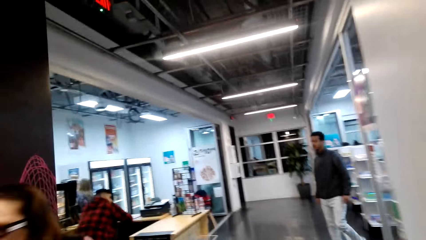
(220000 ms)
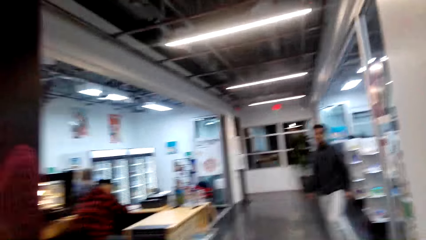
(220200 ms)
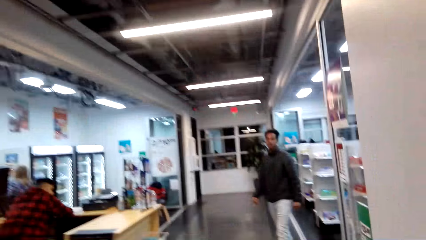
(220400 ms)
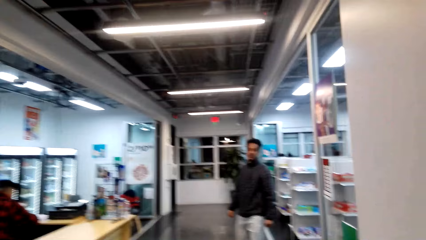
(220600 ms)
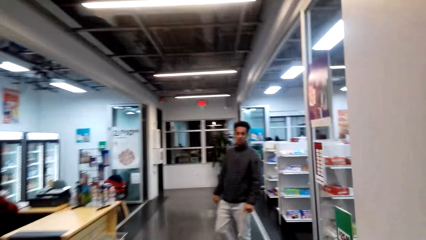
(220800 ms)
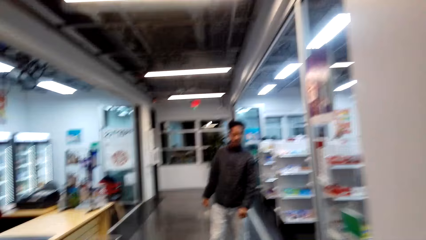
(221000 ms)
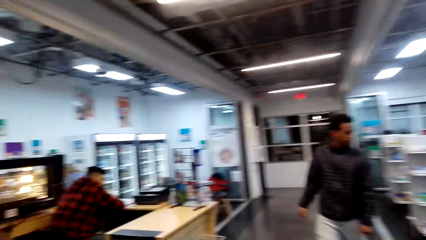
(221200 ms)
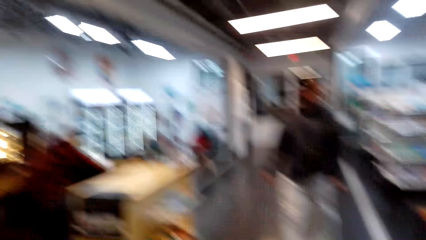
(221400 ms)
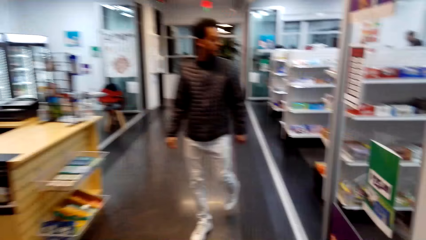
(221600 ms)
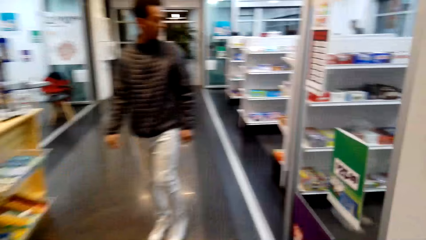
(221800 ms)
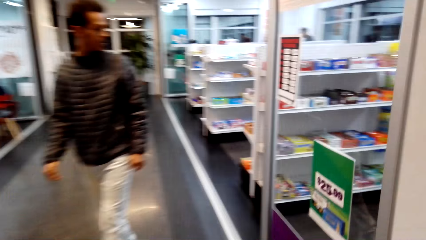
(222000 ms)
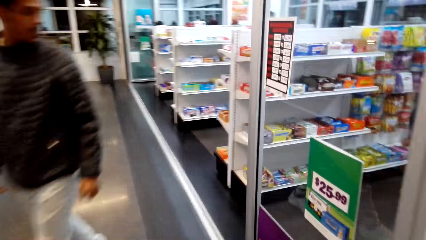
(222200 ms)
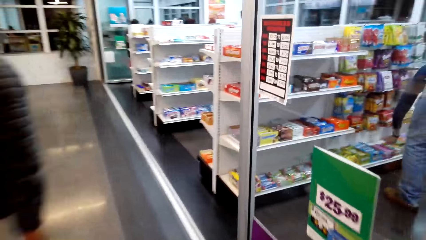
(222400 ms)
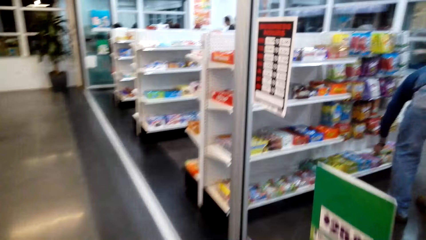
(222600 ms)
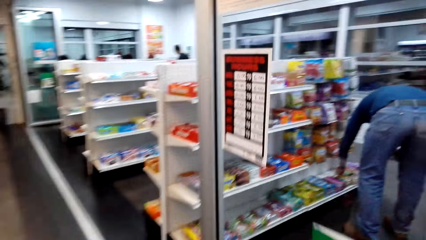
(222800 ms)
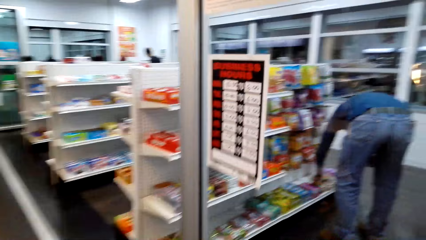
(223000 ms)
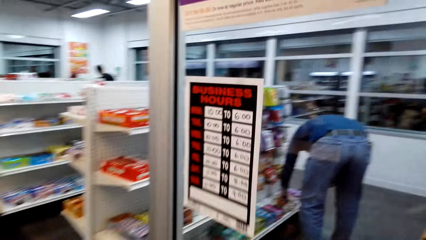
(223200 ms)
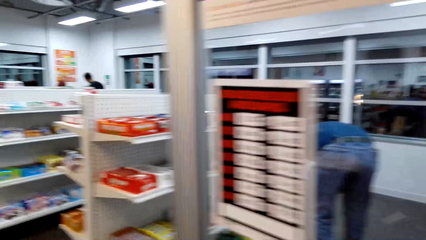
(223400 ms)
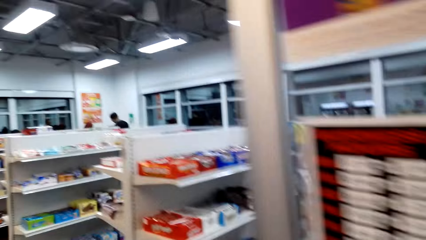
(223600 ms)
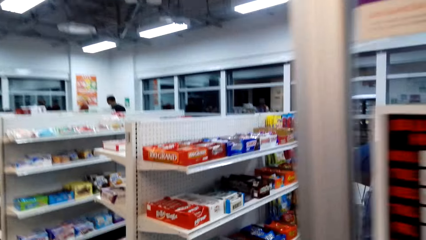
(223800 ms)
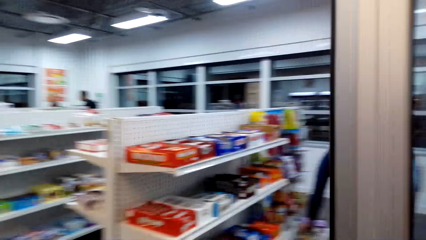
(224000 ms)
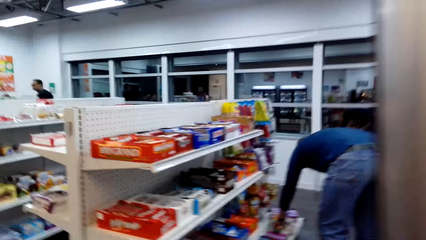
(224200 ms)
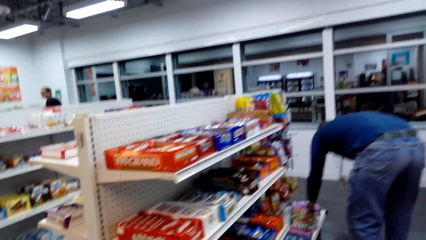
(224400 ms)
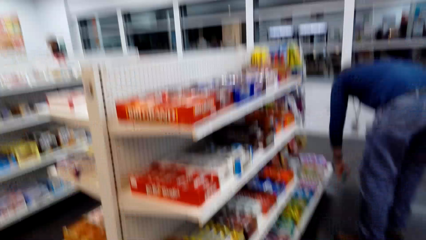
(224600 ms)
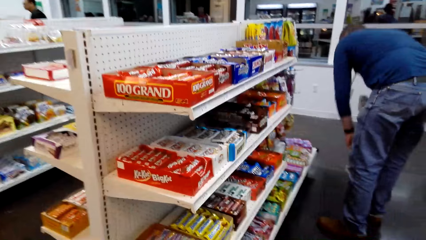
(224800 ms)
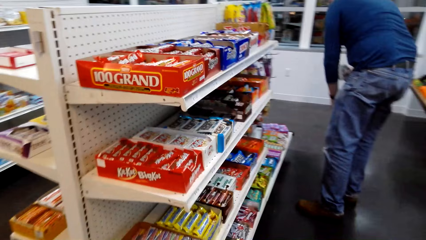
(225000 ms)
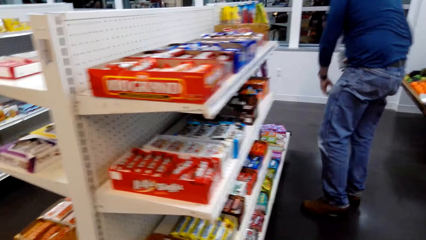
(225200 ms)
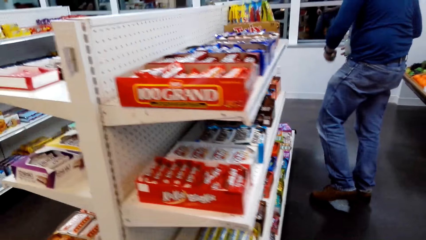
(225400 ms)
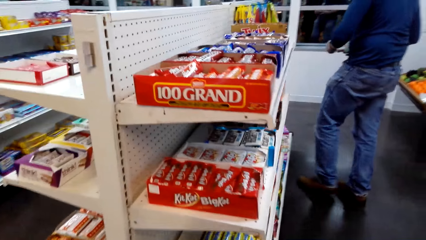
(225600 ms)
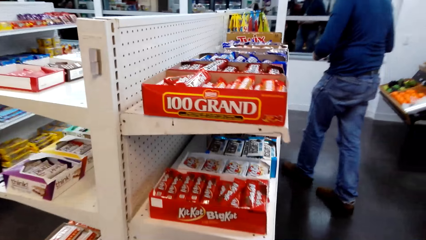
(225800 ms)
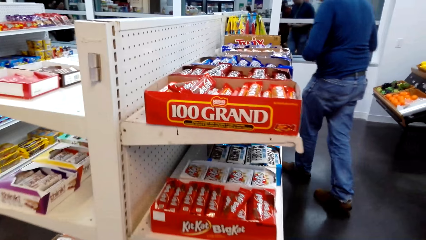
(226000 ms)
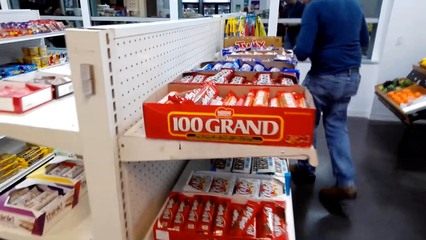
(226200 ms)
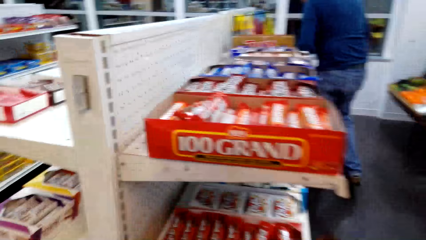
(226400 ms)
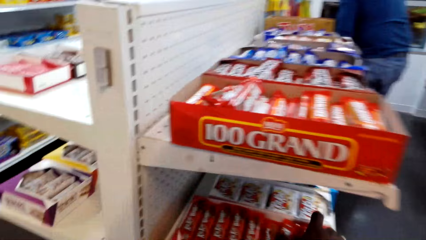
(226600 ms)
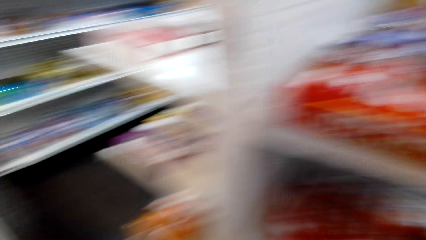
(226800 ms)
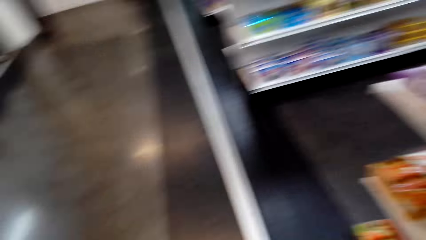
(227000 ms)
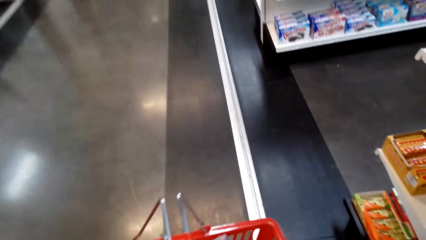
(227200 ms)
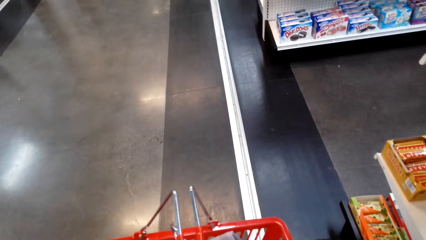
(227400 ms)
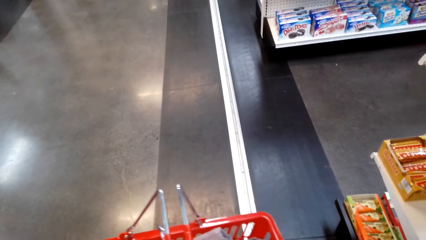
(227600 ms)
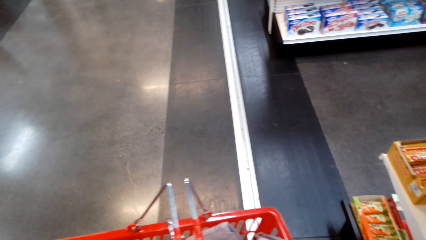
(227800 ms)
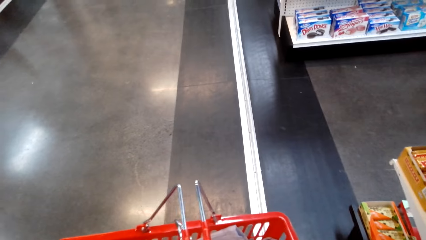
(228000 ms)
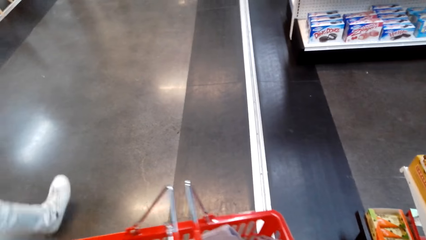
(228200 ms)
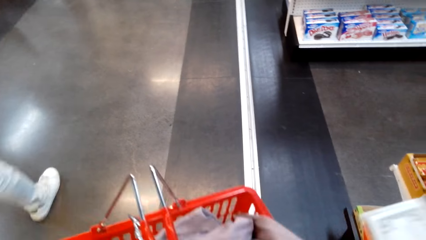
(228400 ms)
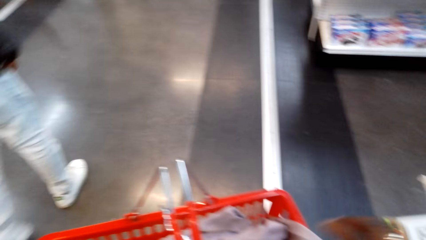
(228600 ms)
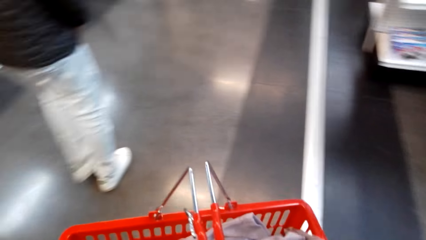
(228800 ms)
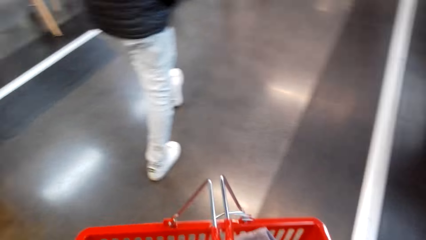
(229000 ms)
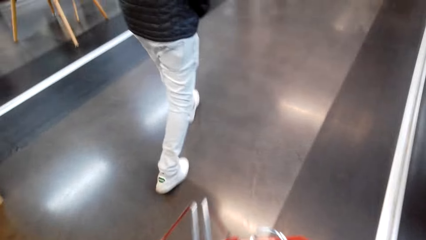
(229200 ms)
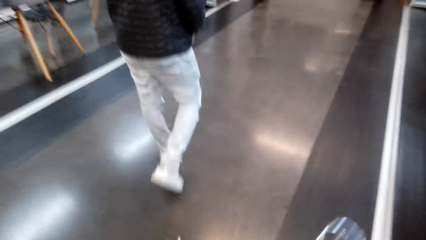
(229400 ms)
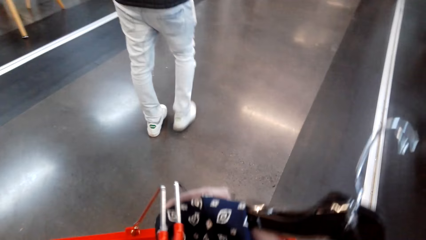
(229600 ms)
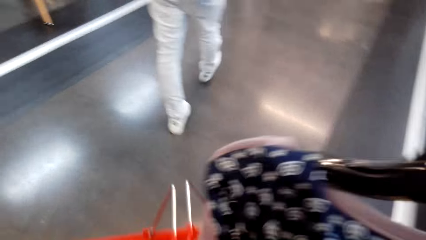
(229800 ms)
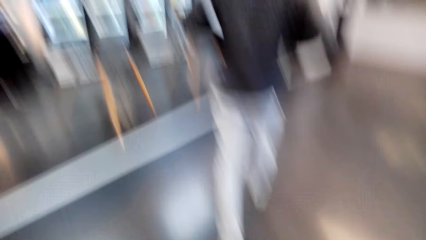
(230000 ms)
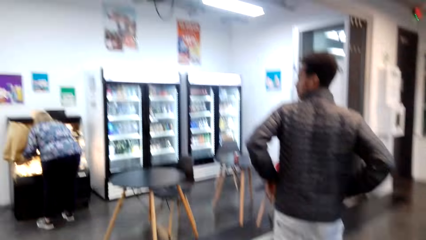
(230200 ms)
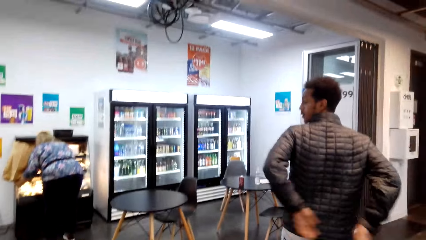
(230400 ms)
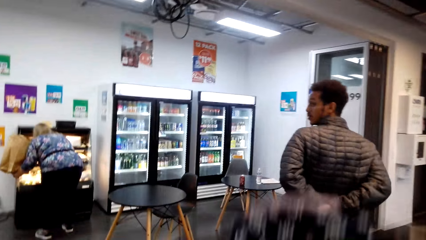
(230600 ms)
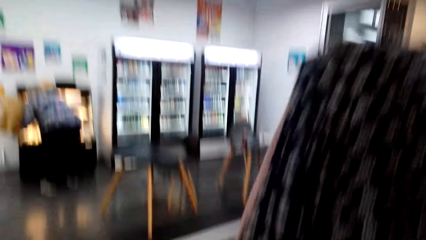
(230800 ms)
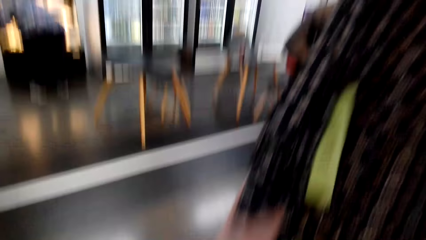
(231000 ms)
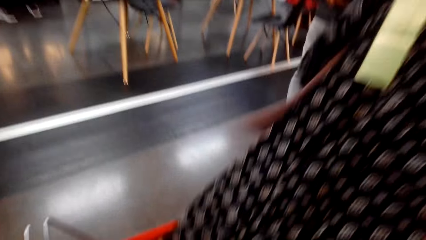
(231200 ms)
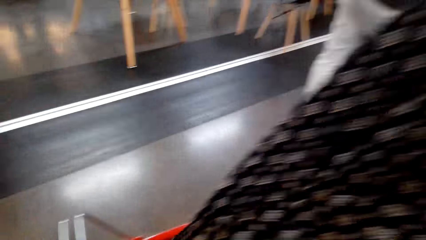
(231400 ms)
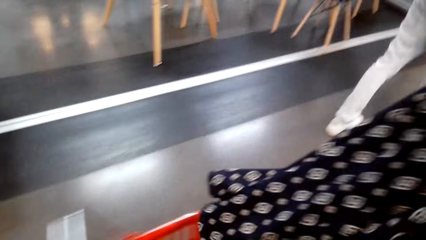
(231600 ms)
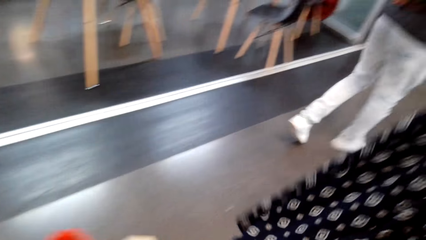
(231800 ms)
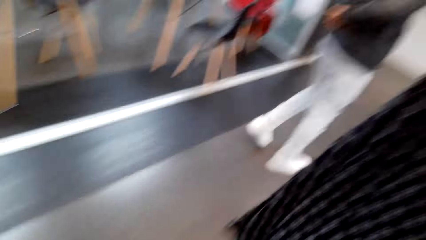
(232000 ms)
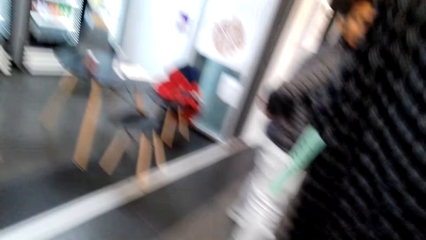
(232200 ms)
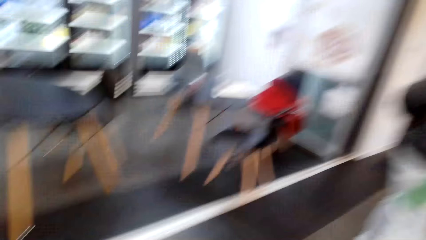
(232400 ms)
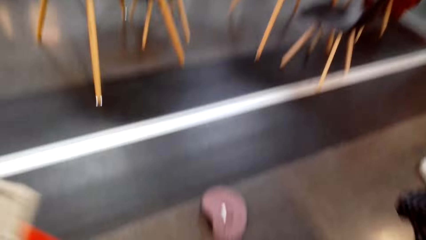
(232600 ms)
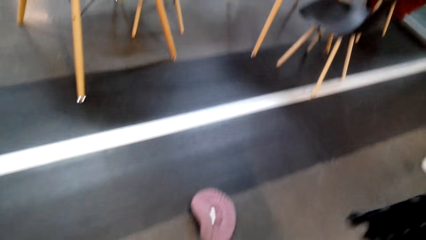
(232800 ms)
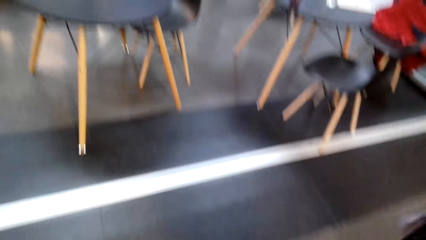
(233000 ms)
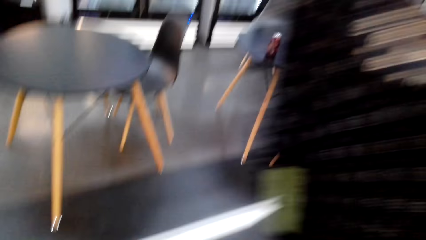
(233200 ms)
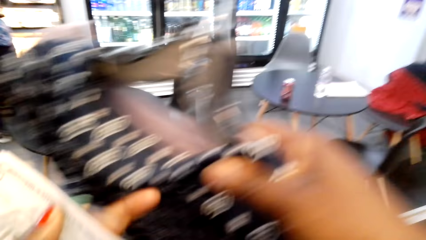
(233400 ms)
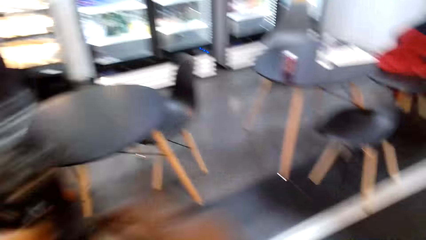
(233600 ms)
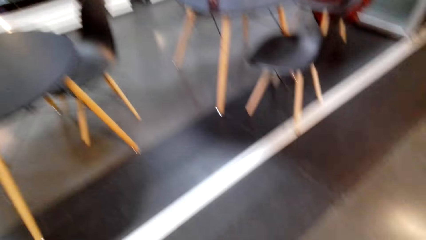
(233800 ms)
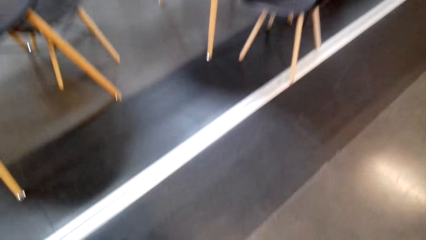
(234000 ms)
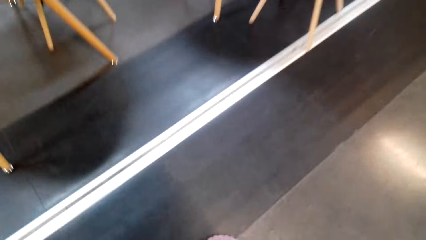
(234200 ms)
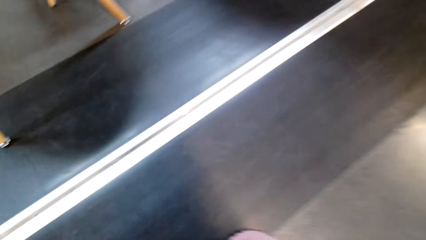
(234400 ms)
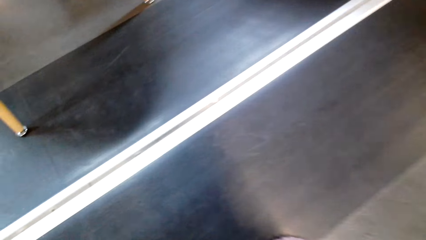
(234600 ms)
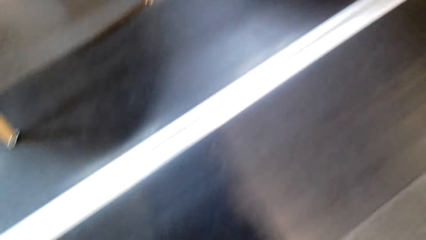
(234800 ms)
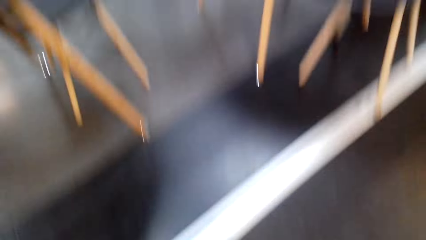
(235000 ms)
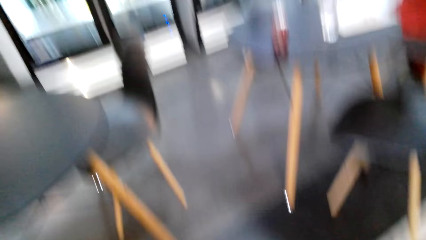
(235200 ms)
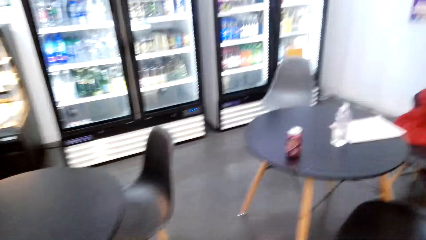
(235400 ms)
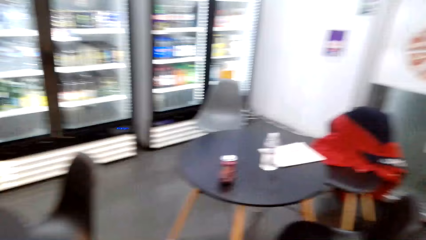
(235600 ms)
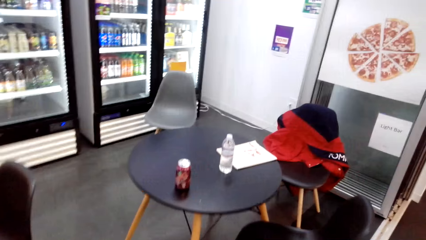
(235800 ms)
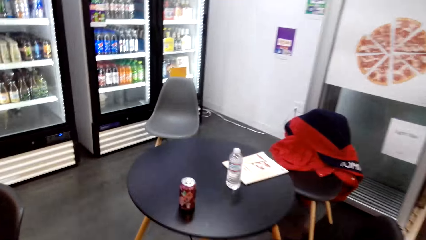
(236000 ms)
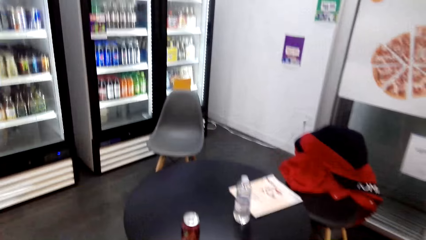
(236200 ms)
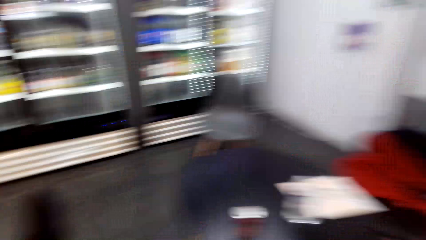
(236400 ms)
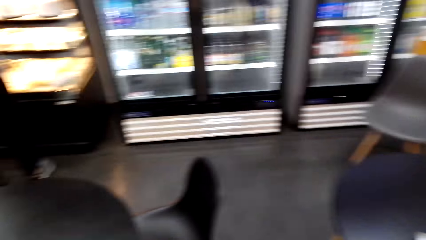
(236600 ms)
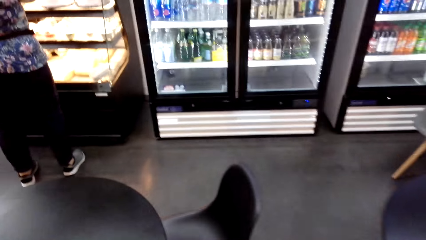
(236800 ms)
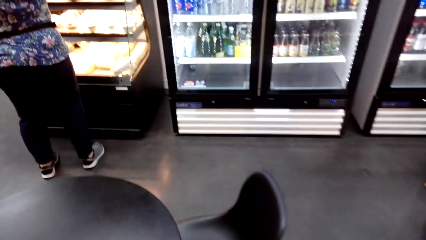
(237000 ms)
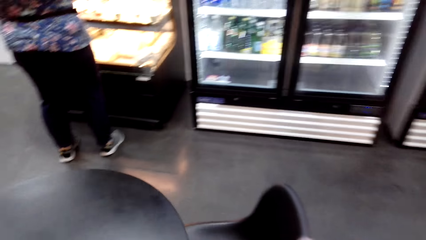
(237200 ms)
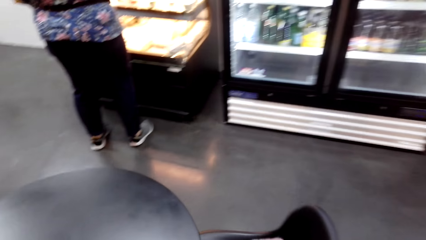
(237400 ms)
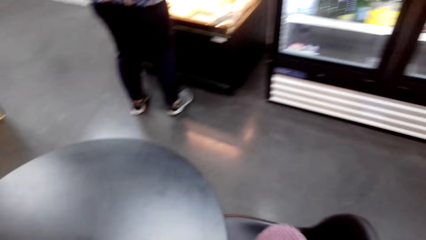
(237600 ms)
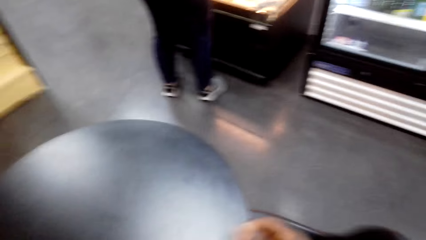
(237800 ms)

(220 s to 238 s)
The camera wearer walks around. A man walks towards the camera wearer. The camera wearer walks around, enters a supermarket, walks around, and looks around. They lift a cloth and walk around. They lift the cloth and walk around. They remove the clothes from the tray. They transfer the cloth to the left hand. They look around and walk around.
